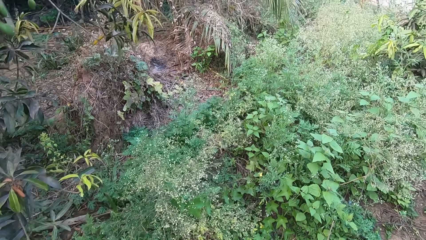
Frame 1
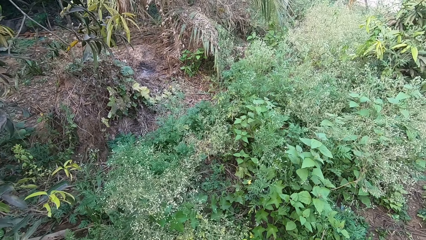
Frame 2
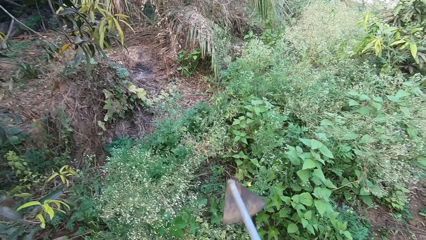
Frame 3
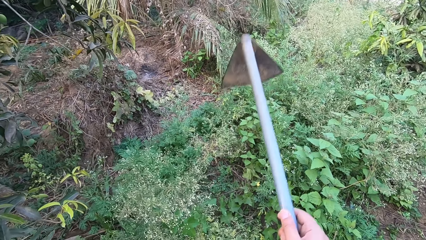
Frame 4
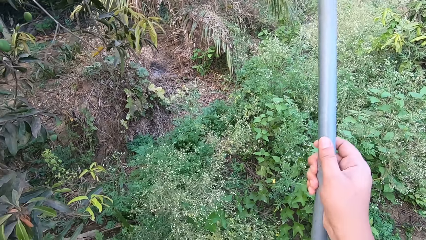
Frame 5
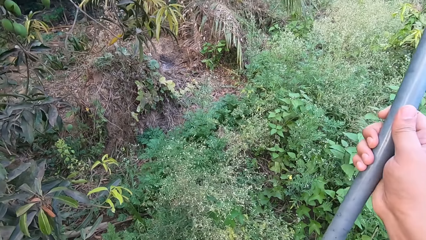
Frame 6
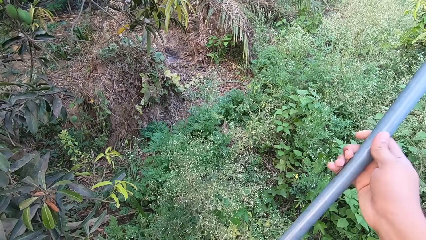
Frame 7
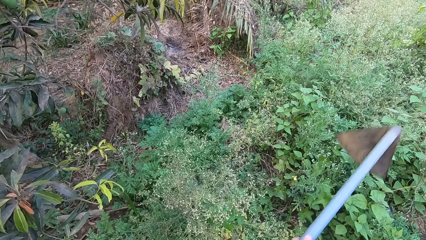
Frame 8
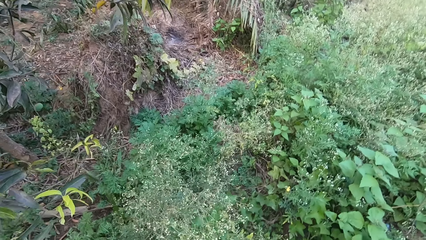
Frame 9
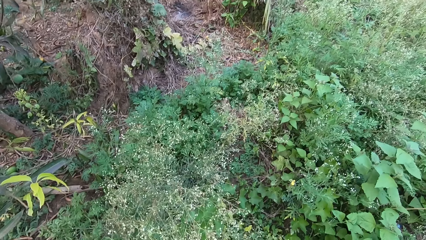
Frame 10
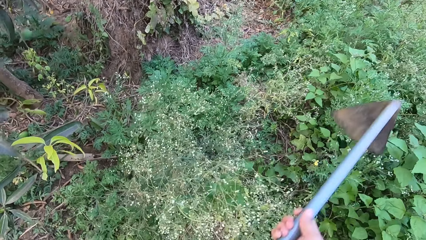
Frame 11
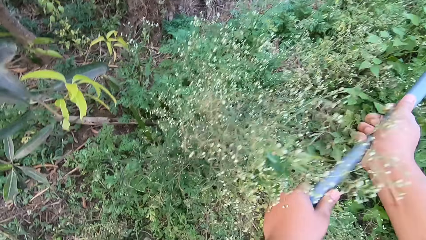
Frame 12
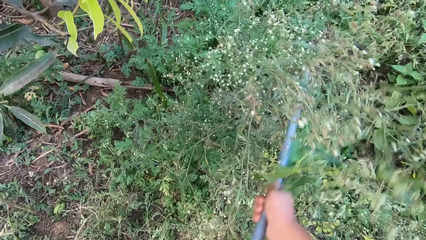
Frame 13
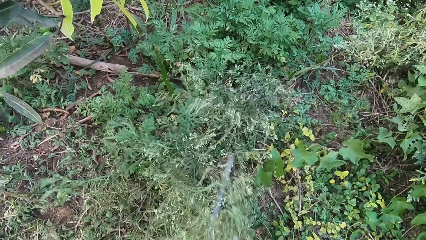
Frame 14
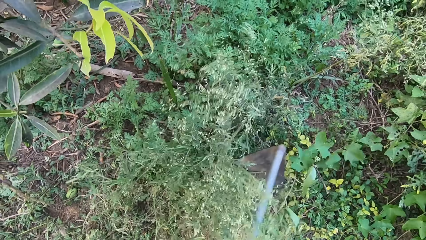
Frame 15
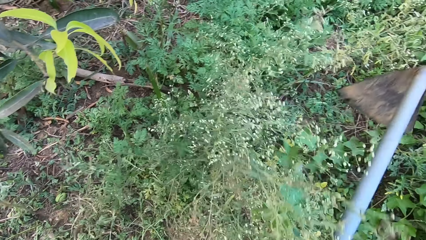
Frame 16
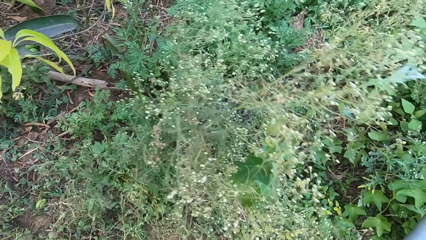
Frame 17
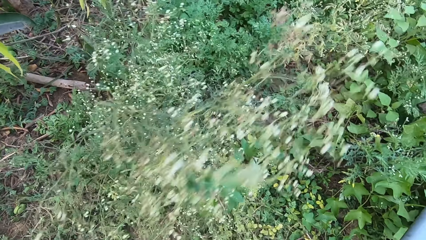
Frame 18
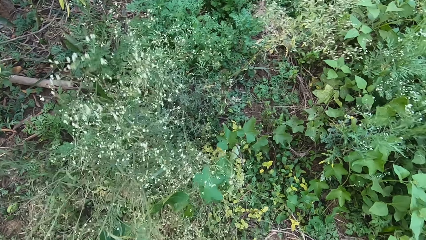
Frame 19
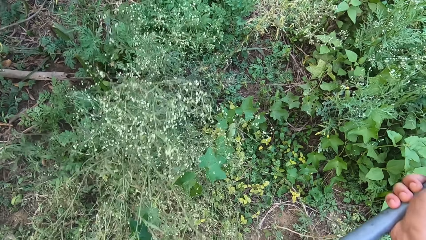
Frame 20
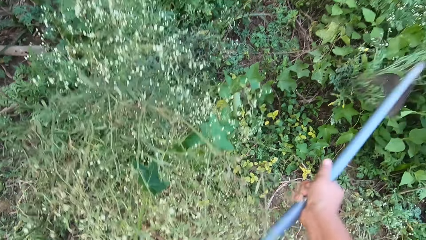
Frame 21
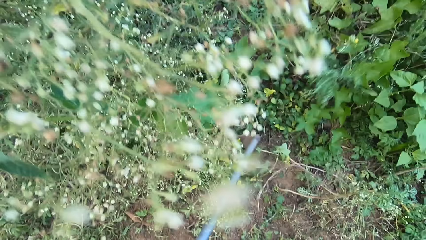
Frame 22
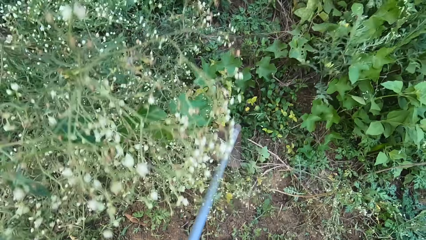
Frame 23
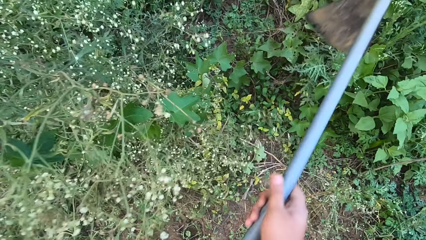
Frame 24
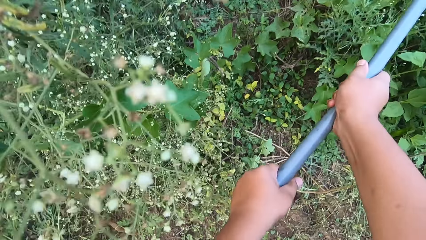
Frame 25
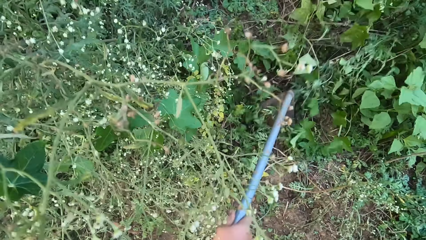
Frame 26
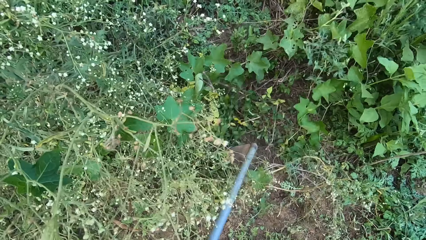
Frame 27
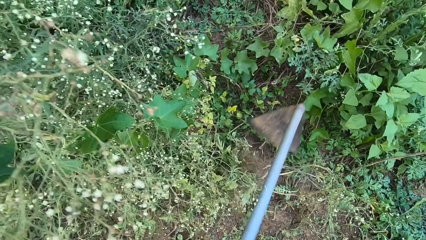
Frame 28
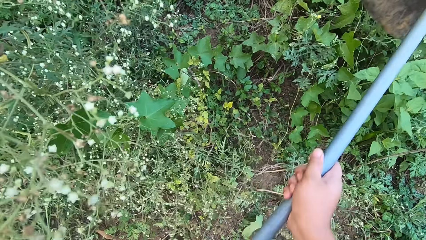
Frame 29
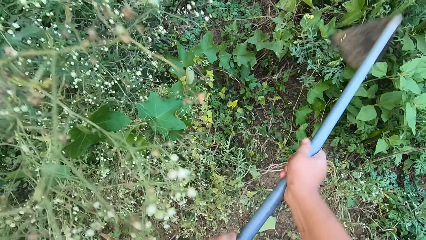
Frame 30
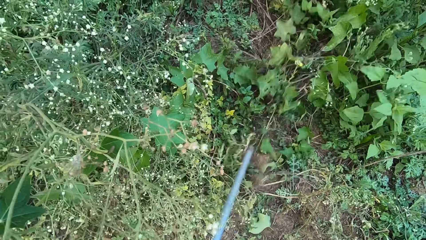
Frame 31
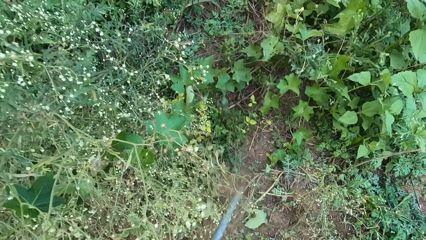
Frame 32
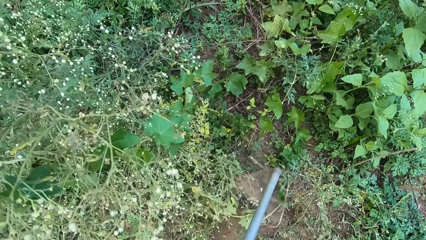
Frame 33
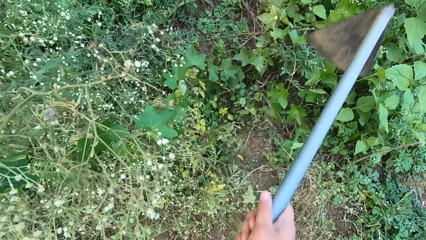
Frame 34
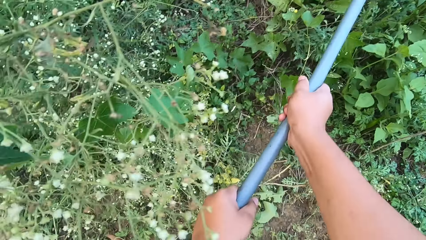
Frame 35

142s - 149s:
The camera wearer cuts the weed.

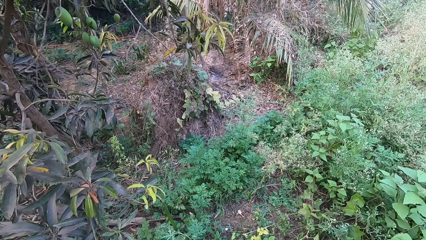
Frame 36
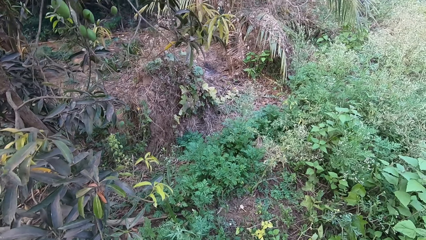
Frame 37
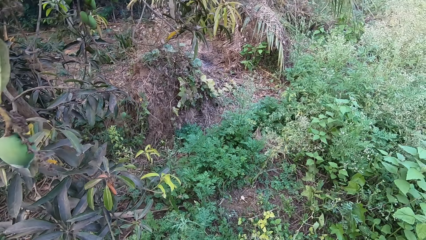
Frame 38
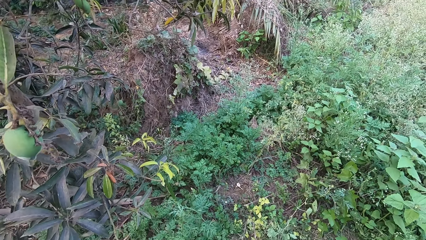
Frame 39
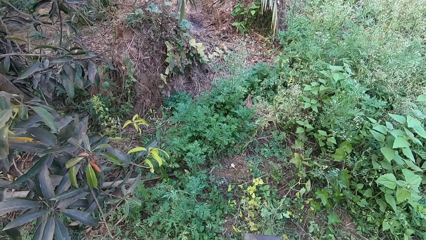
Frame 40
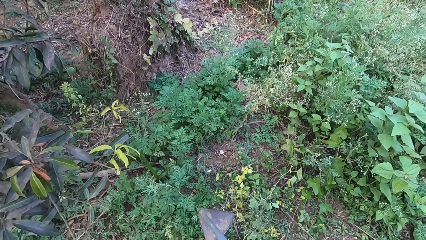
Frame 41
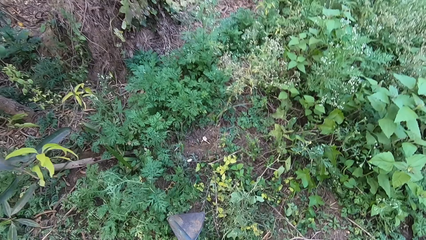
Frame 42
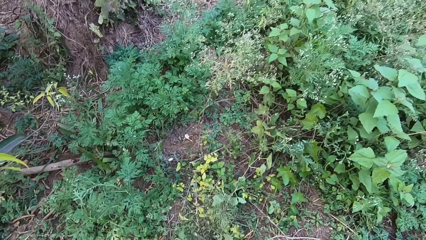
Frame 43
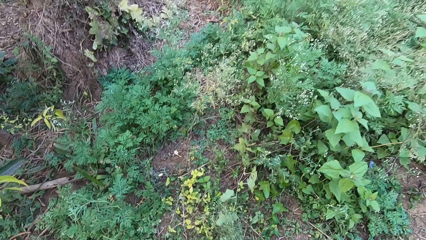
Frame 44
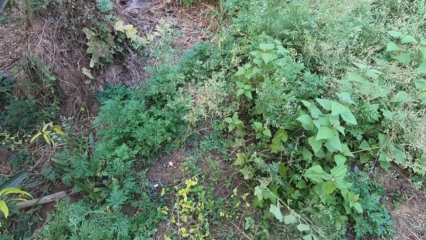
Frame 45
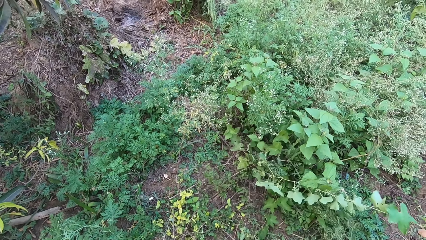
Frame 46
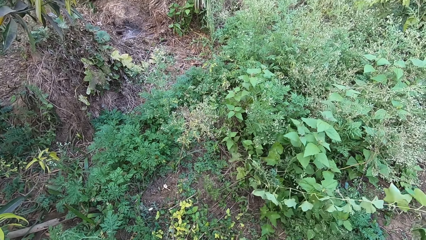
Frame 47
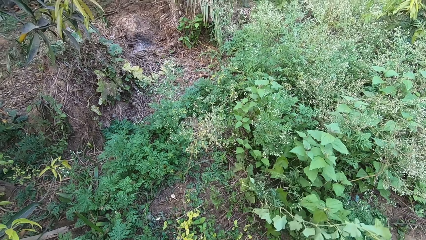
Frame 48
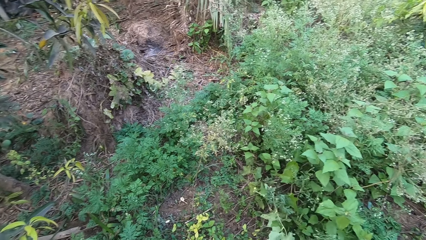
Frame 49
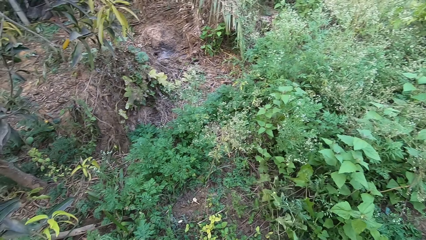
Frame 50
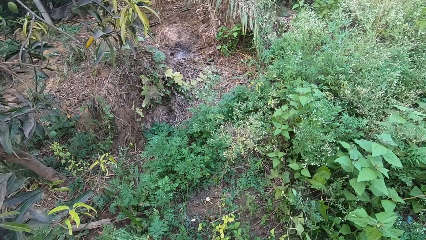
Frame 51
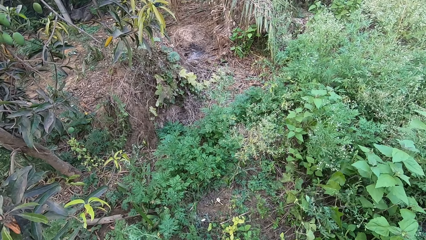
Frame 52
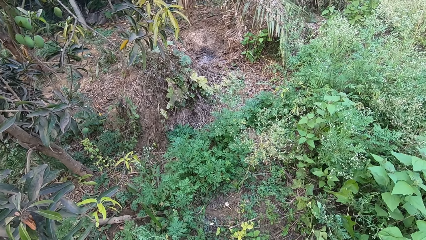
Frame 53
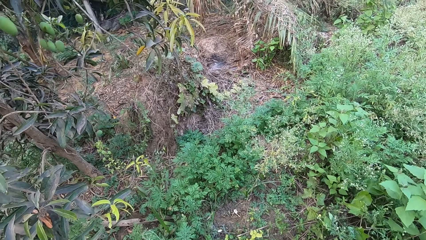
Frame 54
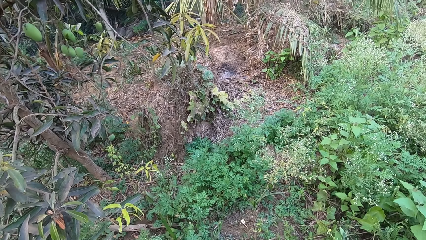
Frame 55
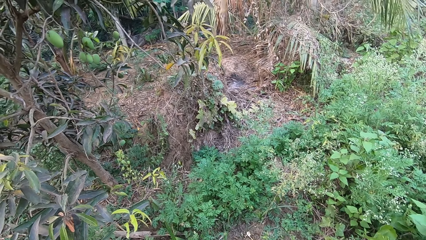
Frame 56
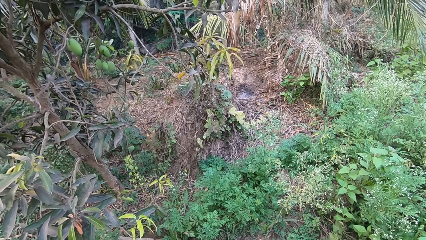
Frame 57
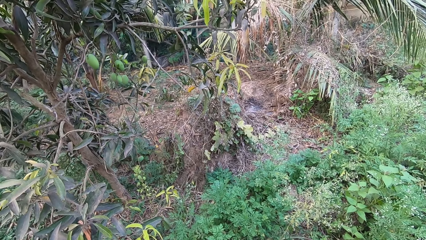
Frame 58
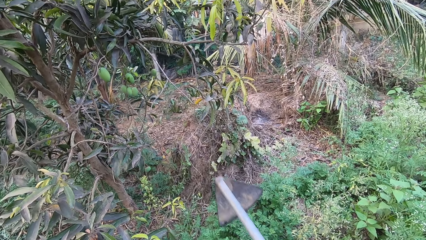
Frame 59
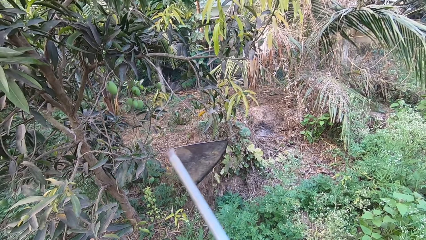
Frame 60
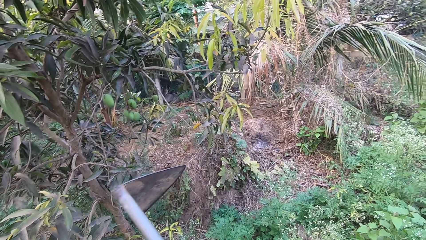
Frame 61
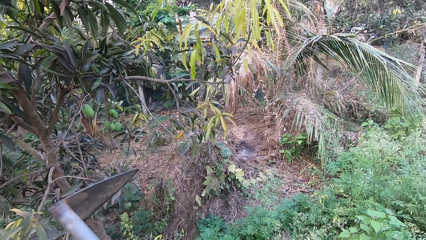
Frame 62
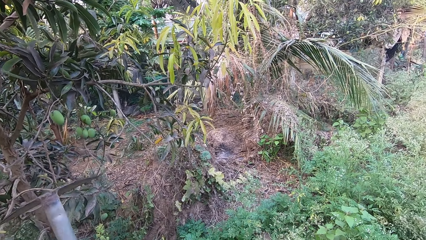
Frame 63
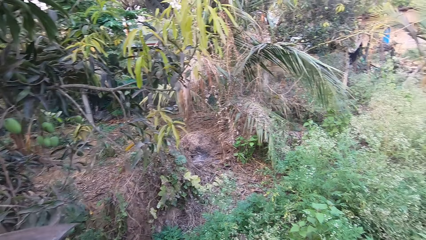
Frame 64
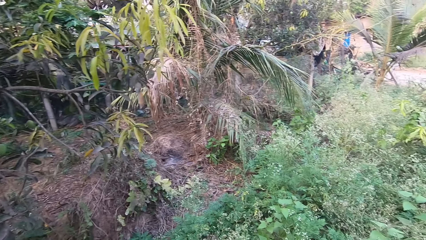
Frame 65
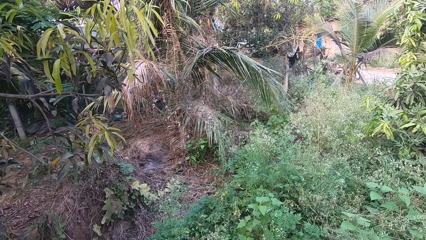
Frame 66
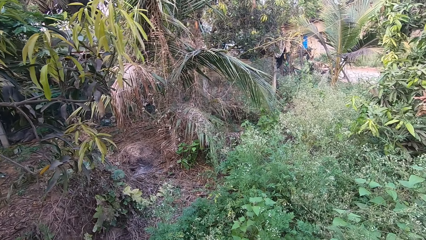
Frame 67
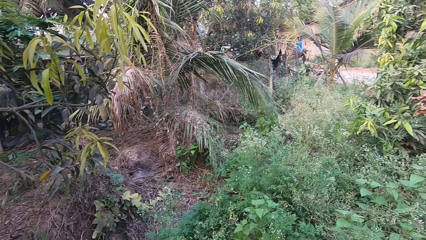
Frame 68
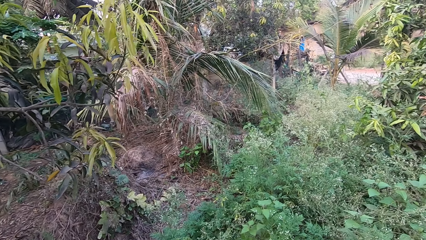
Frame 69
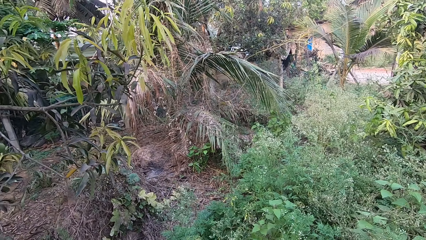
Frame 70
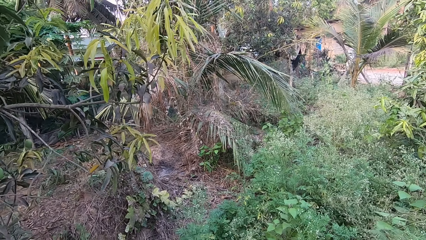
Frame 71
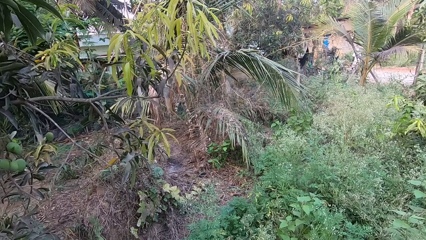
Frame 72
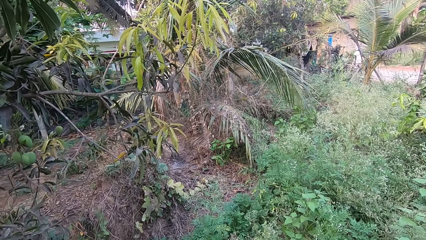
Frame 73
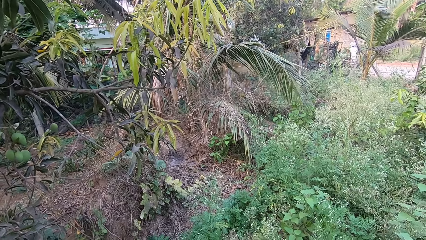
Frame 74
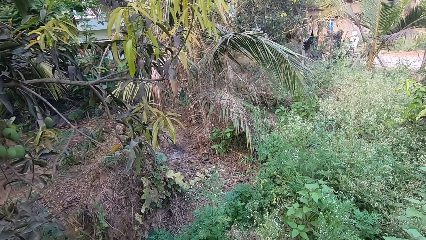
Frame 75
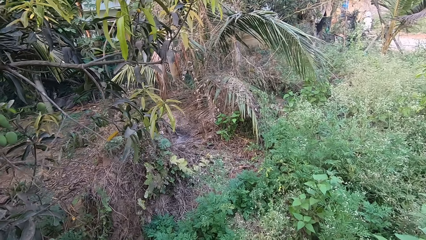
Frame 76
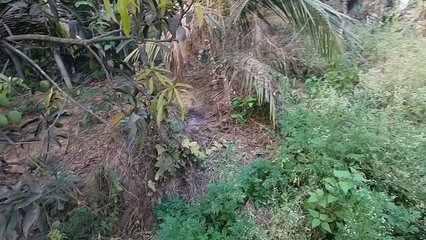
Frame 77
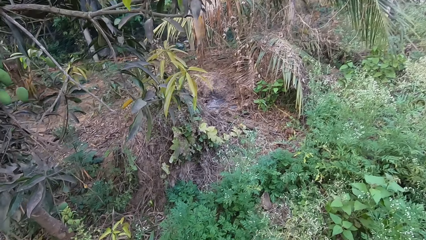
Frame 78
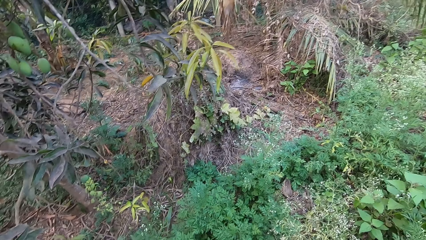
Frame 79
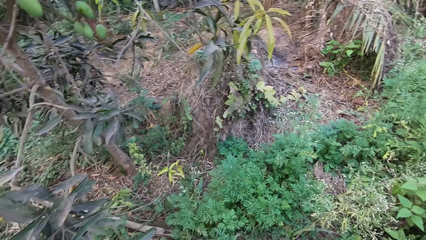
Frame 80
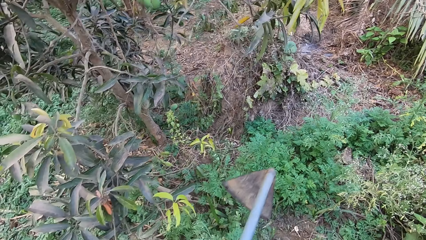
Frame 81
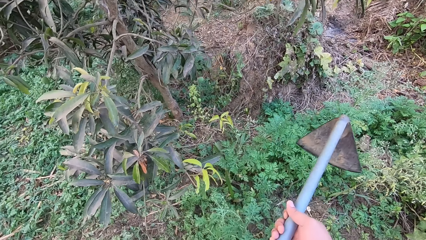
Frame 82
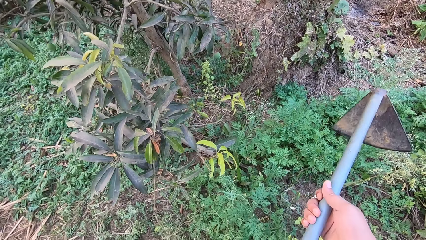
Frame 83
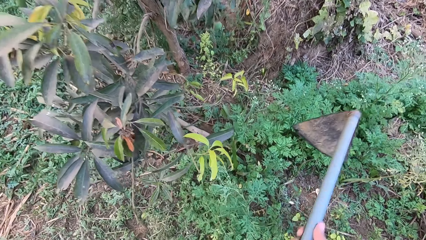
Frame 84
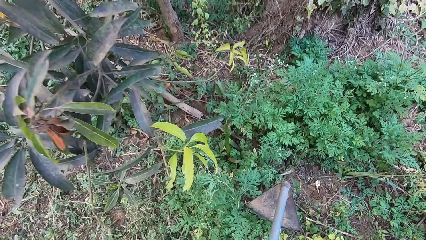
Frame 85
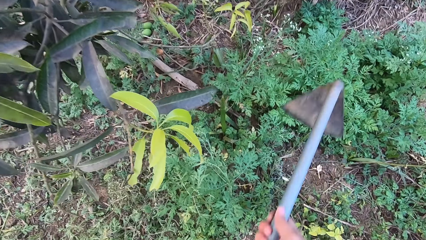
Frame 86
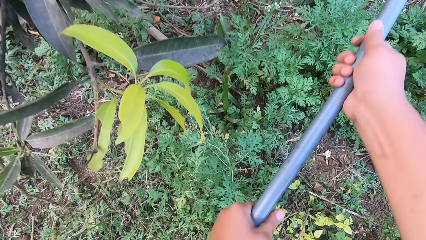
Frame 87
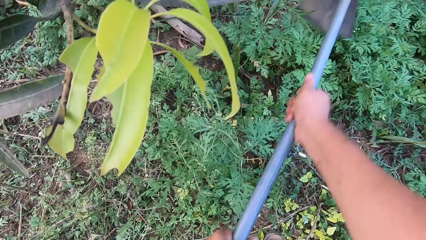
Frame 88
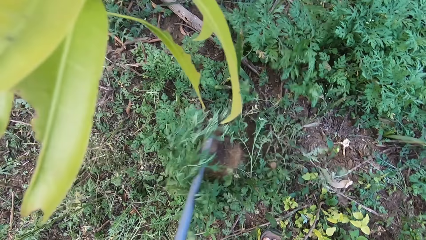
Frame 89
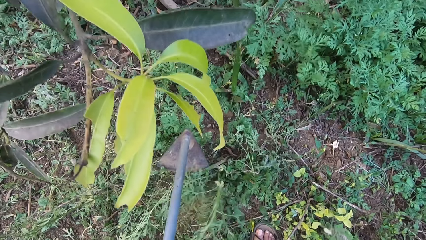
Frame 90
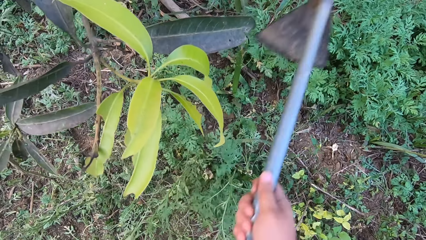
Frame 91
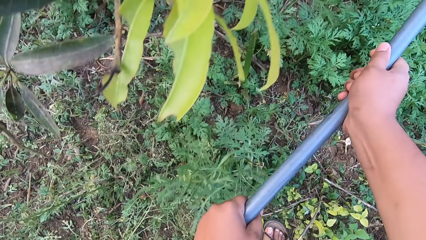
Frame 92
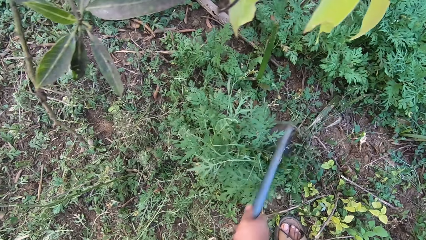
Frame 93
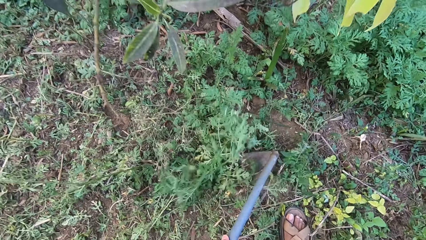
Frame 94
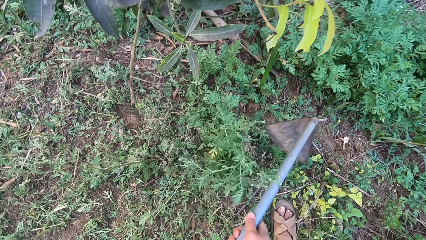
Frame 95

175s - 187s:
The camera wearer looks around. A man walks around. The camera wearer starts weeding another part of the farm with the hoe in both hands.
